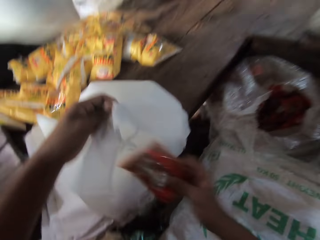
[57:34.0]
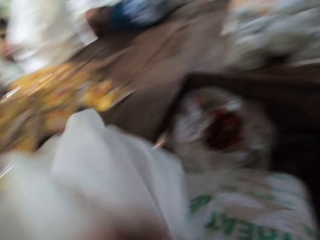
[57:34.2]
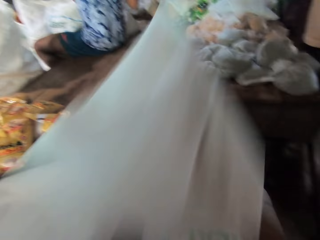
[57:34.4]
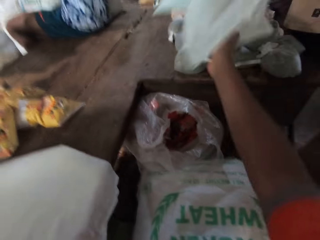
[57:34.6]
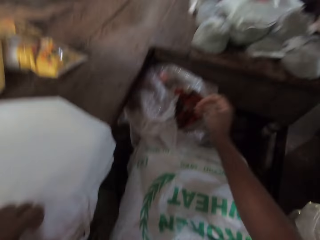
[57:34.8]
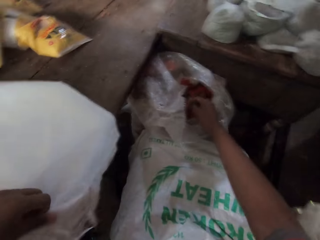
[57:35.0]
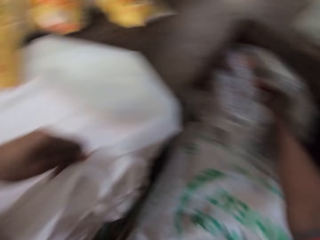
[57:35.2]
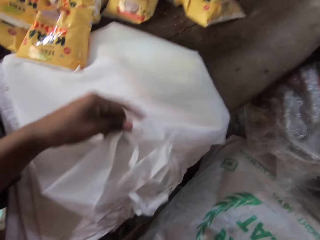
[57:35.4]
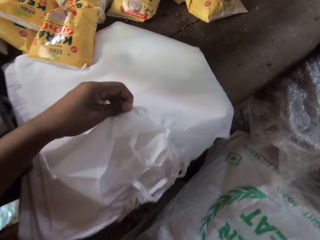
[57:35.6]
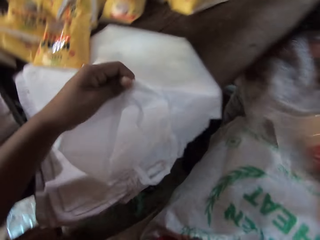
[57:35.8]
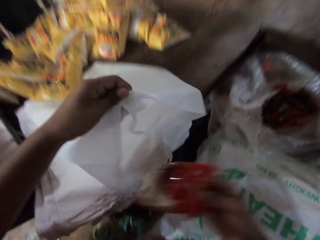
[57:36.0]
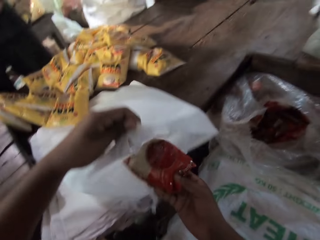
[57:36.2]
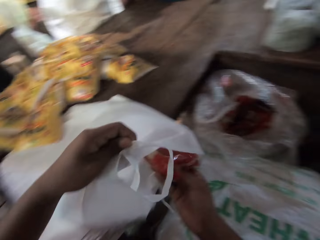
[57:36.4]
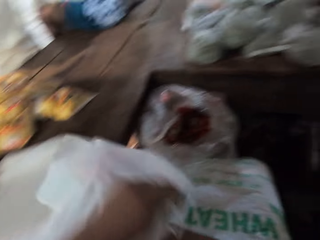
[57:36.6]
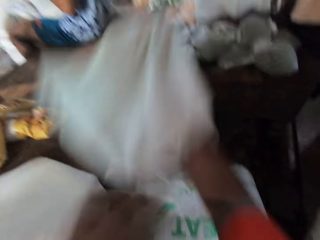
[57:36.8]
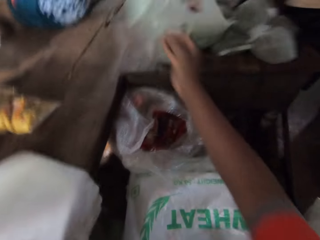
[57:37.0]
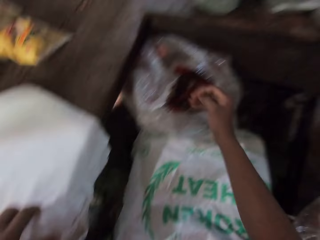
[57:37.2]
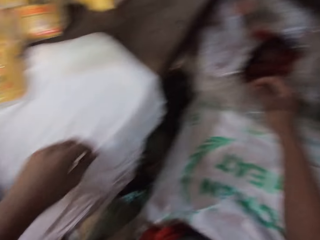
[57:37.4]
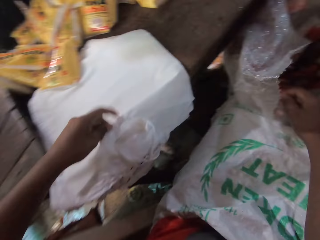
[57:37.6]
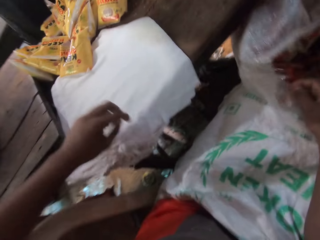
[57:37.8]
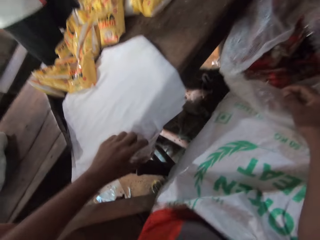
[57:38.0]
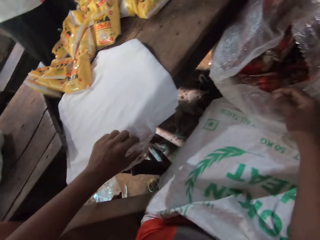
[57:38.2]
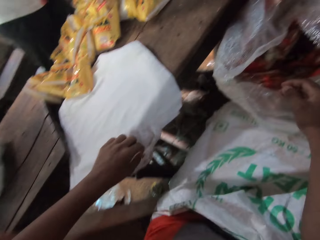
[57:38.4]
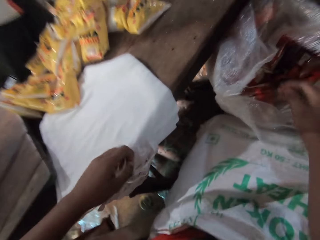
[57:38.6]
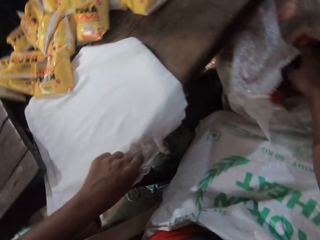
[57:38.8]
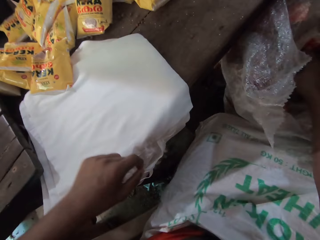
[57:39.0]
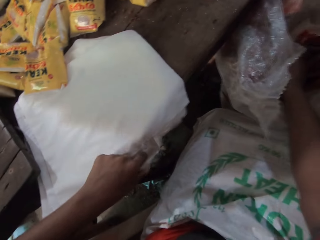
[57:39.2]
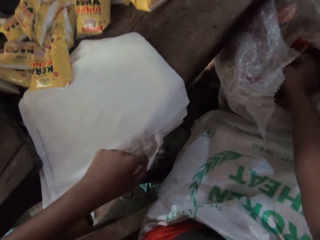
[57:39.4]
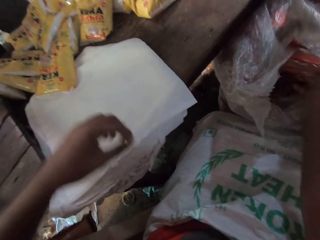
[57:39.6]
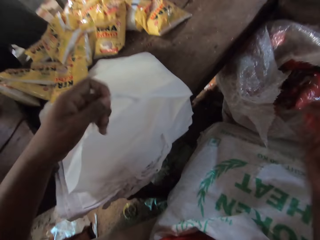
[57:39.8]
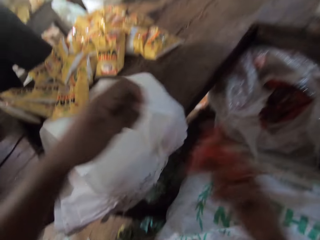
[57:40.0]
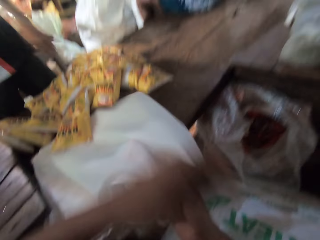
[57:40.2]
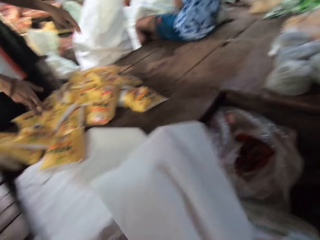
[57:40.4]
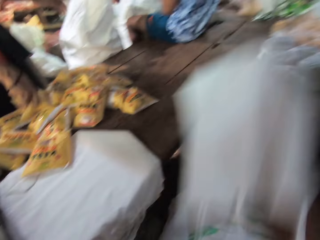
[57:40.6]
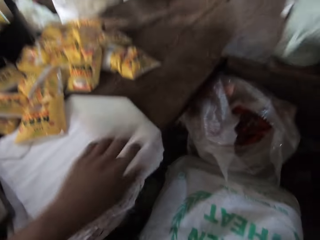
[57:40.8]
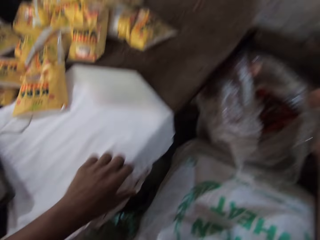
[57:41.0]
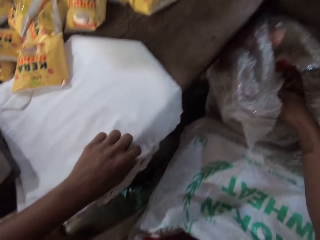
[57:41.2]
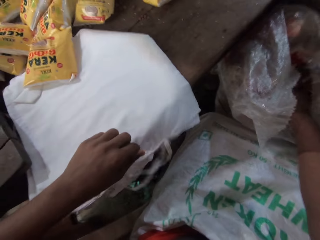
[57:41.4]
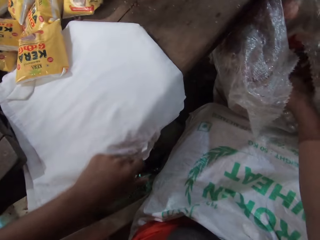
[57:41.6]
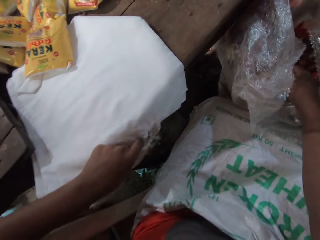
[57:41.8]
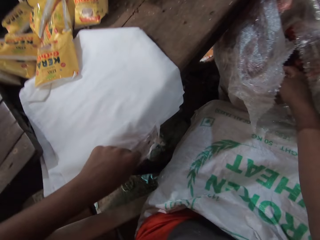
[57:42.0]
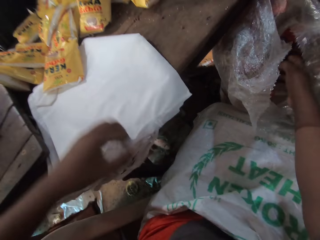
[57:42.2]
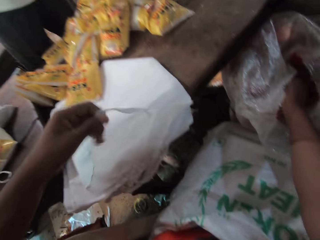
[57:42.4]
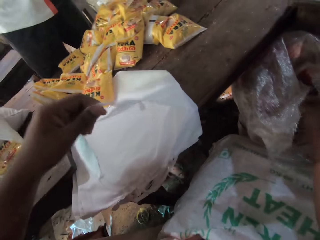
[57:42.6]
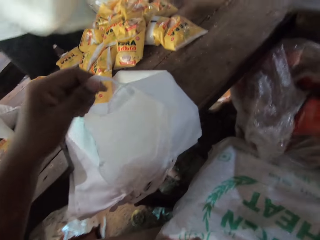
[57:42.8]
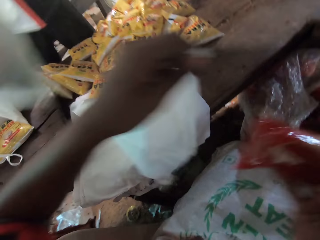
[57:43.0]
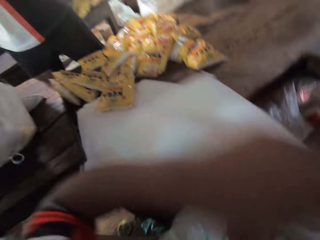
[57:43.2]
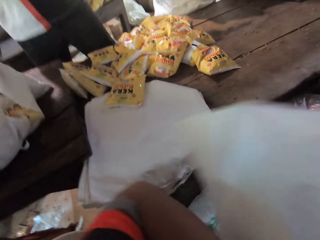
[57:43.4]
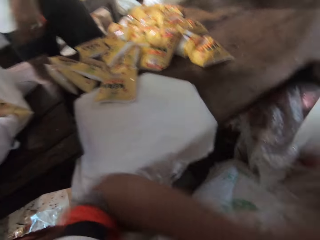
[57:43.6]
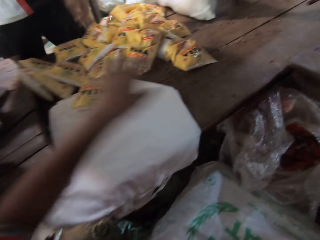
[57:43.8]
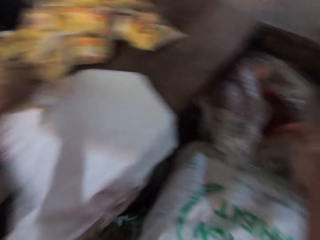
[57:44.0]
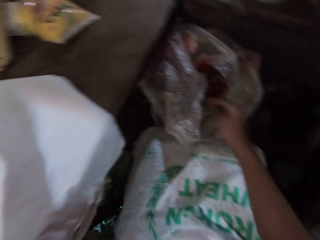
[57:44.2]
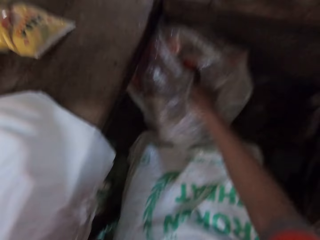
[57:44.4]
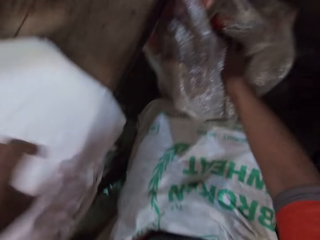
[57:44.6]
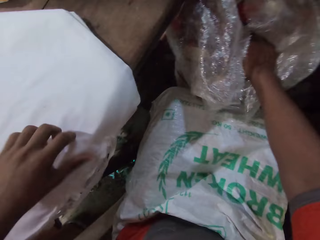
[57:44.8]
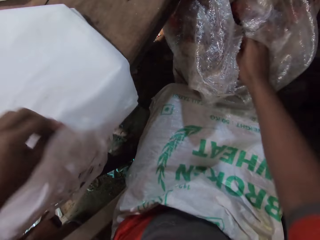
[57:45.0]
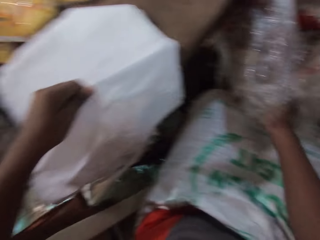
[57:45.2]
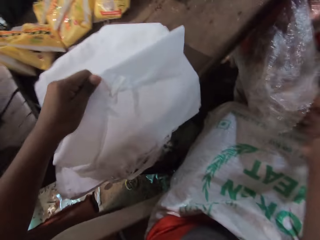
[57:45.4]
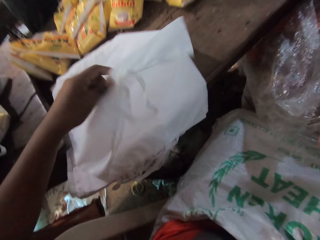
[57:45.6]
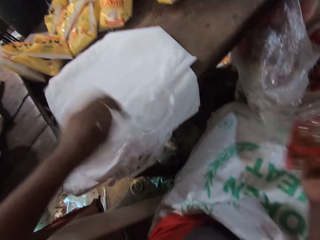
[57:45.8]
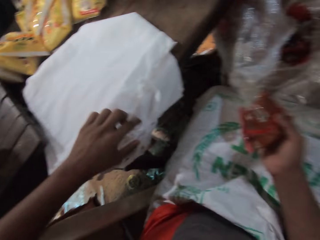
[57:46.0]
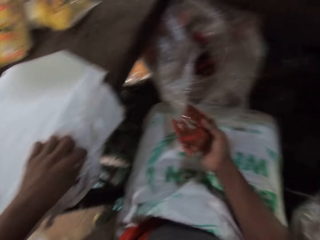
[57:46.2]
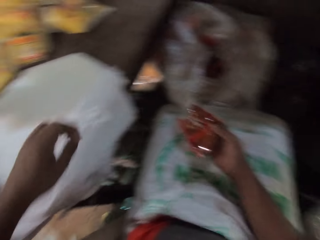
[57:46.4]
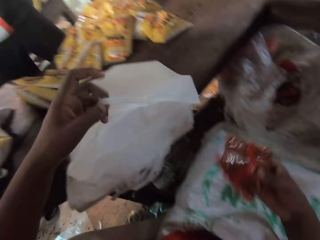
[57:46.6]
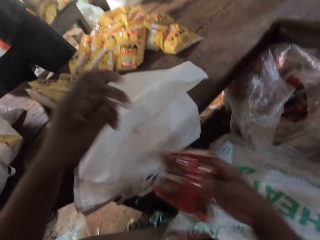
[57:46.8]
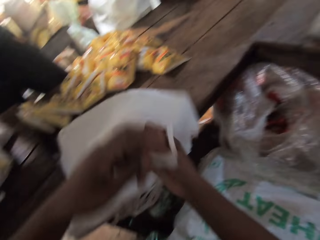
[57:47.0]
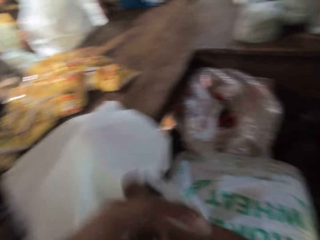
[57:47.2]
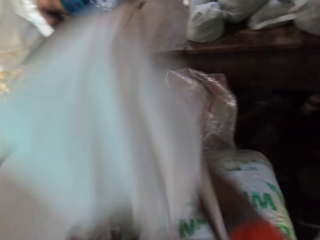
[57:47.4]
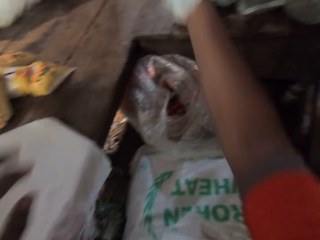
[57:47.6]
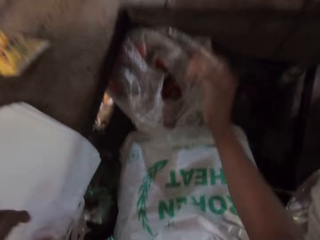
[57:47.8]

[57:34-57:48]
The camera wearer puts the food item into the bag with his right hand. He throws the bag on the table with his right hand. He picks a food item from the sack with his right hand. He picks a bag from the table with his left hand. He puts the food item into the bag with his right hand. He throws the bag on the table with his right hand. He picks a food item from the sack with his right hand. He picks a bag from the table with his left hand. He puts the food item into the bag with his right hand. A man picks a food item from the table with his right hand. The camera wearer throws the bag on the table with his right hand. He picks a food item from the sack with his right hand. He picks a bag from the table with his left hand. He puts the food item into the bag with his right hand. He throws the bag on the table. He picks a food item from the sack with his right hand. He picks a bag from the table with his left hand. He puts the food item into the bag with his right hand. He throws the bag on the table with his right hand.

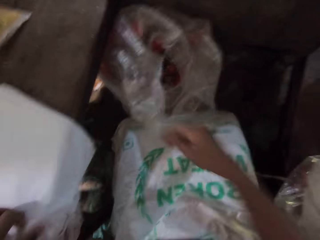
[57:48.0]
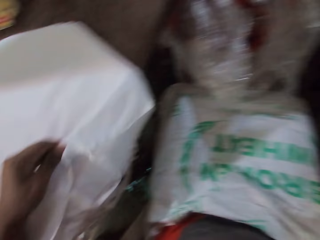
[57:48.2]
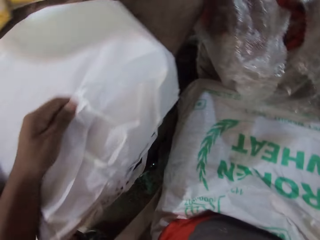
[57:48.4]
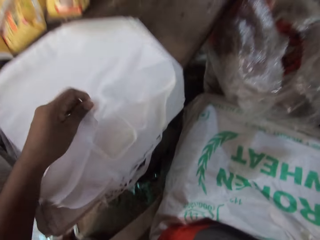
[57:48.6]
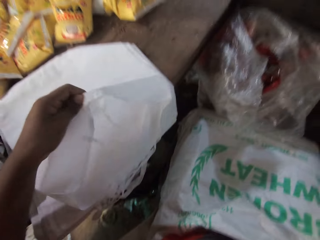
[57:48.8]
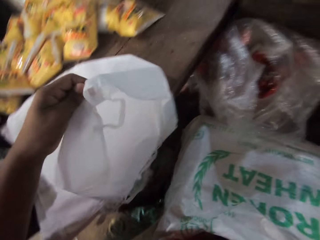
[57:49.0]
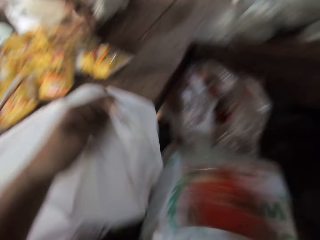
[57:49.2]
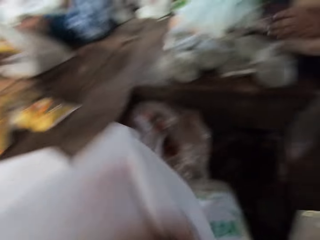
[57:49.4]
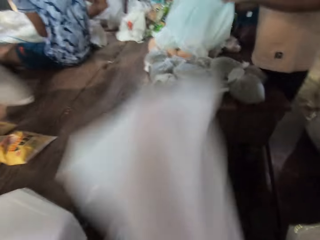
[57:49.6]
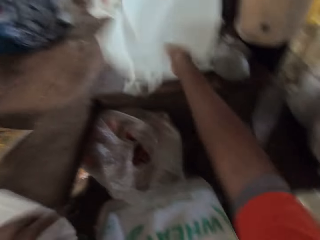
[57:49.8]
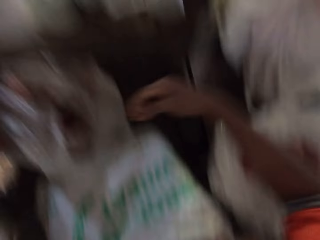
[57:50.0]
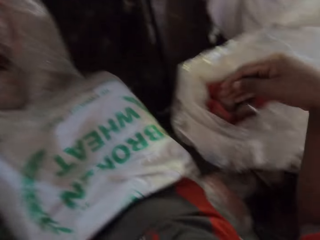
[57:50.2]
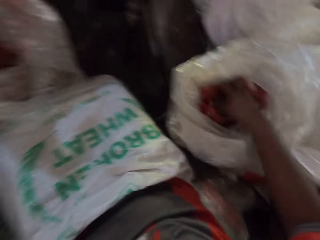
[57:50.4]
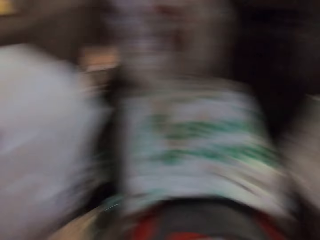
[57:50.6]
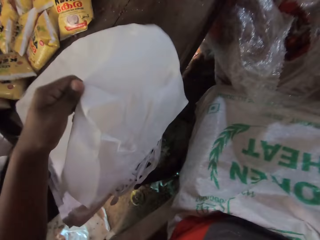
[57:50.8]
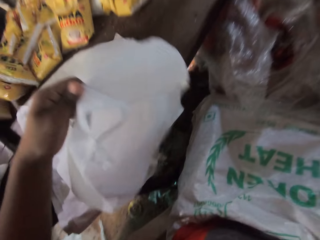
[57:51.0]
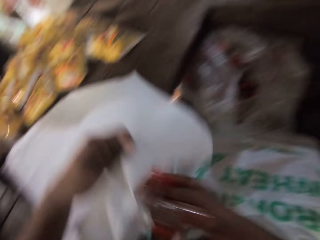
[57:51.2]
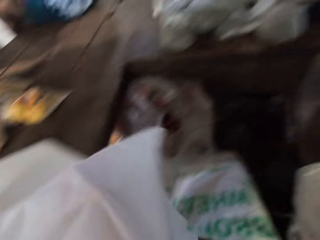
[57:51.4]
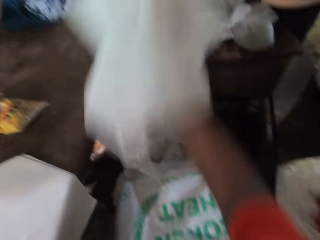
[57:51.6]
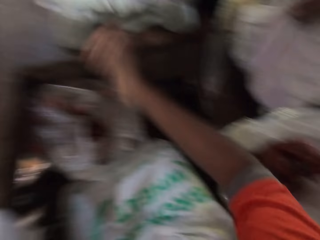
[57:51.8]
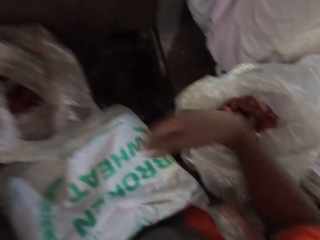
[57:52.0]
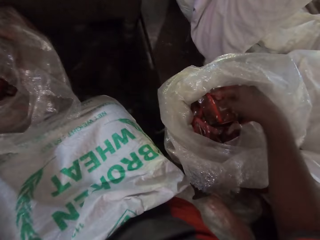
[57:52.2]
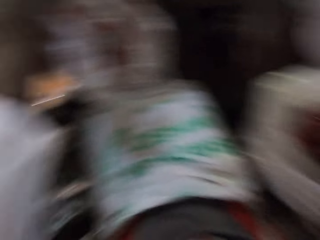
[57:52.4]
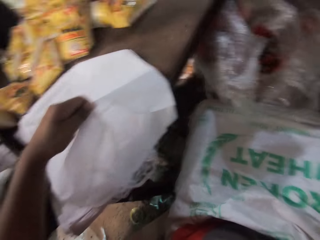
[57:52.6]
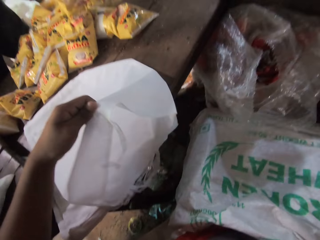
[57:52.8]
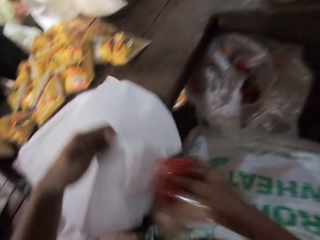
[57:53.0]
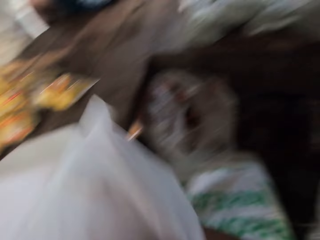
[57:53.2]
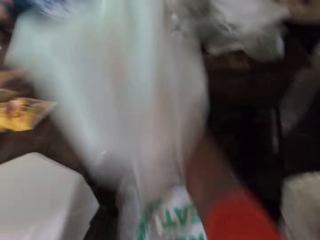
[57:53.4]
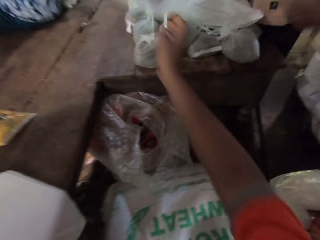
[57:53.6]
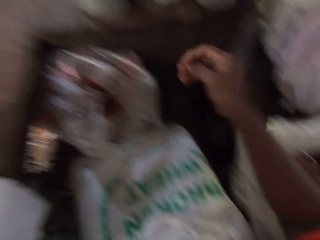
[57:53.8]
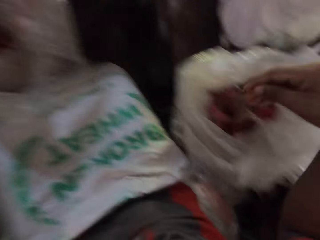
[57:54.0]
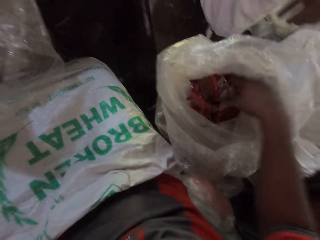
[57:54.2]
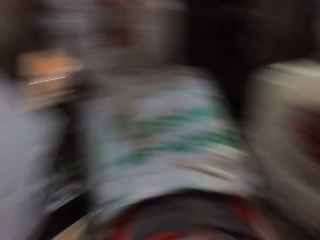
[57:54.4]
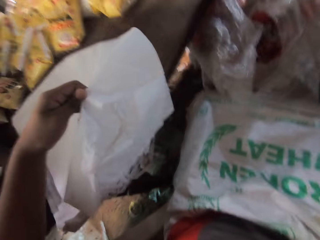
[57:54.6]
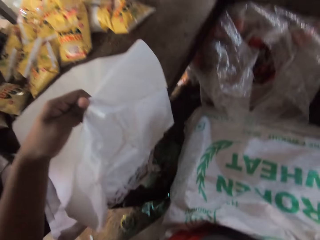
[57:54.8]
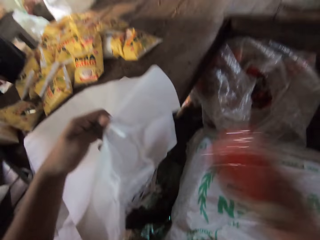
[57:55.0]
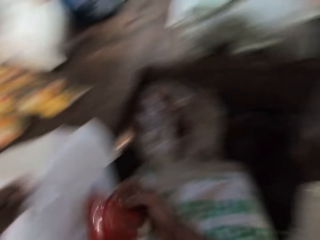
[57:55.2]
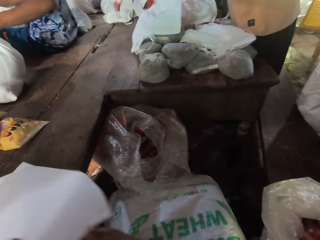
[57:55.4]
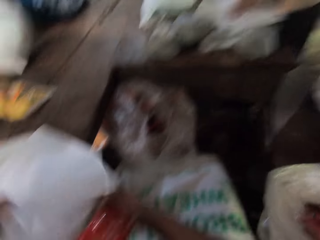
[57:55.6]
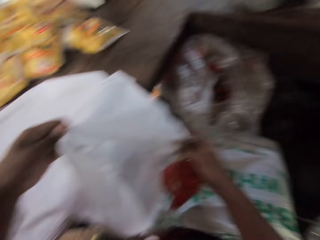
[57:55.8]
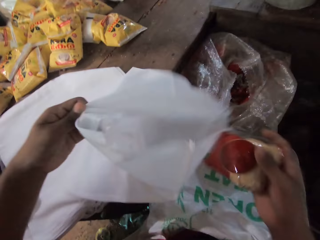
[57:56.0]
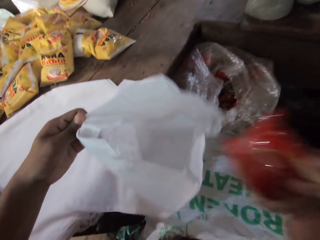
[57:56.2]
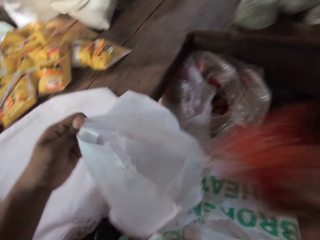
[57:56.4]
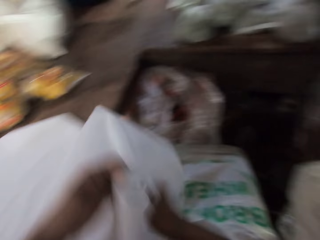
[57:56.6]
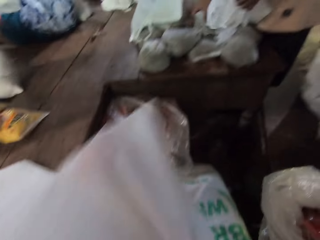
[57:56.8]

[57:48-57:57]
The camera wearer picks a bag from the table with his left hand. He puts a food item into the bag with his right hand. He throws the bag on the table with his right hand. He puts his right hand into a sack on the floor. He takes a pack from the bag with the right hand. He picks a bag from the table with his left hand. He puts a food item into the bag with his right hand. He throws the bag on the table with his right hand. He puts his right hand into the sack. He picks a bag from the table with his left hand. He puts a food item into the bag with his right hand. He throws the bag on the table with his right hand. He puts his right hand into the sack. He picks a bag from the table with his left hand. He opens the bag with both hands. He puts a pack in the bag.
